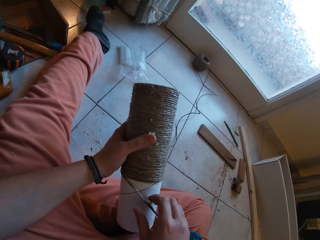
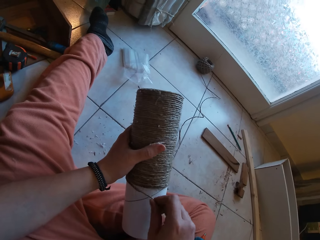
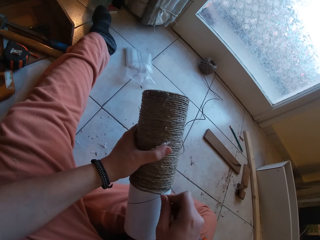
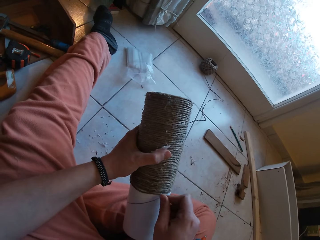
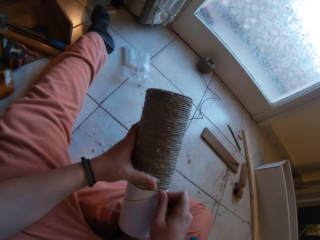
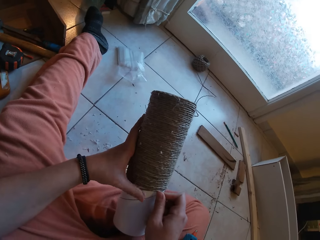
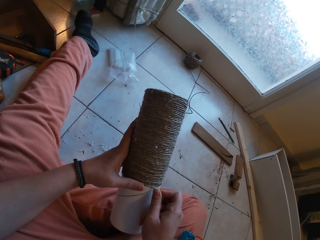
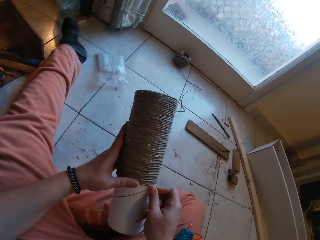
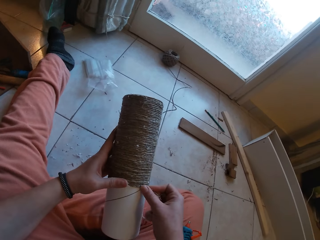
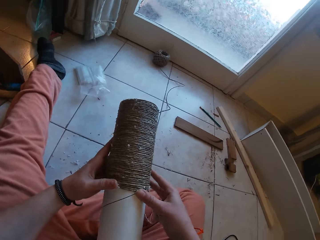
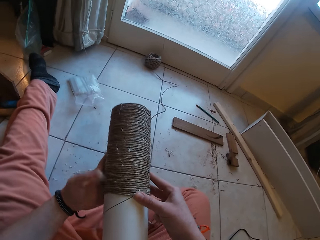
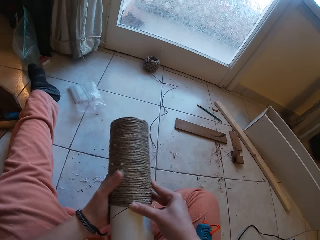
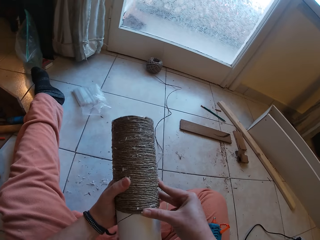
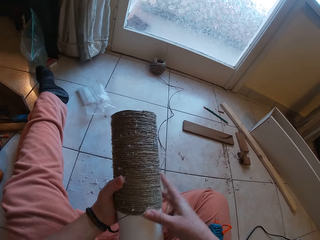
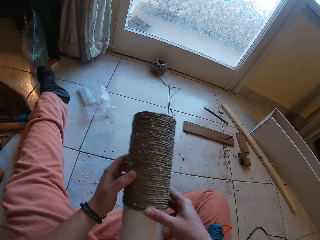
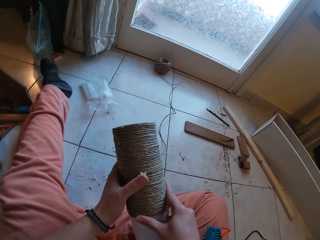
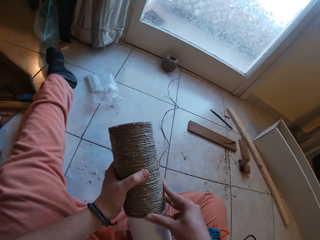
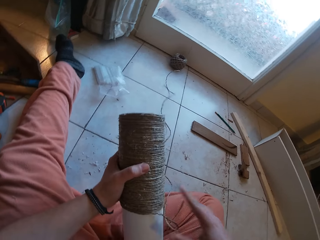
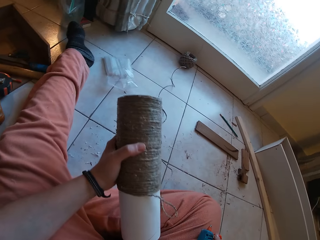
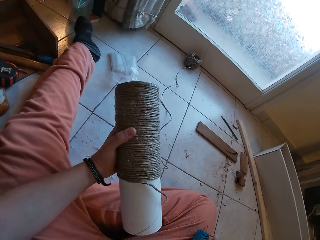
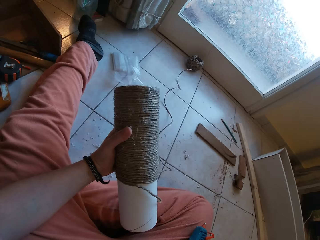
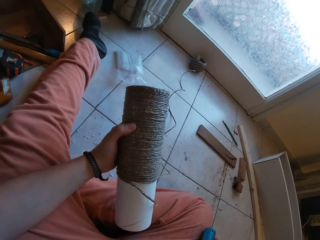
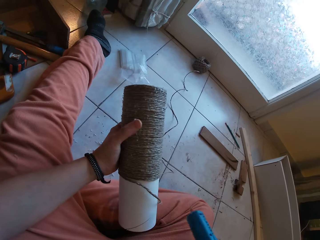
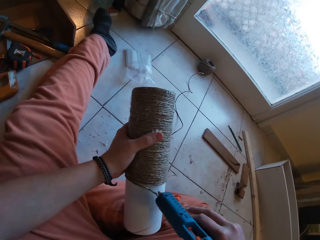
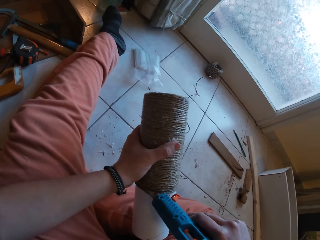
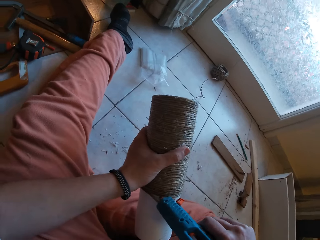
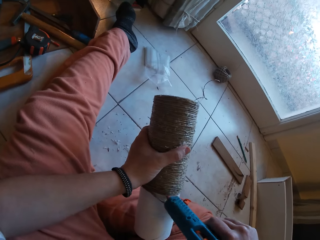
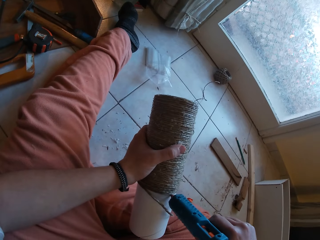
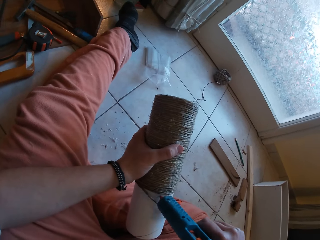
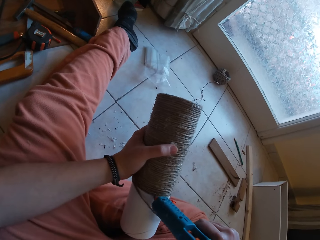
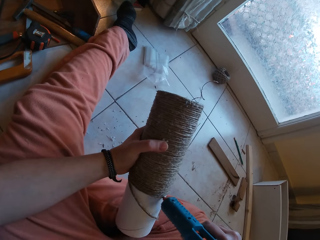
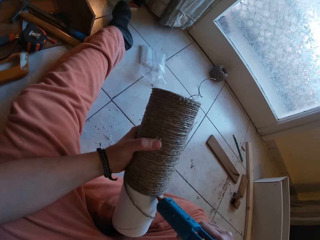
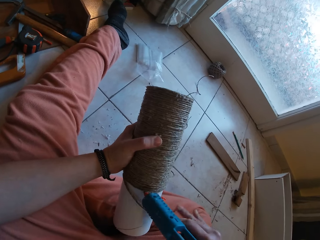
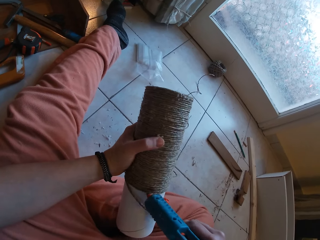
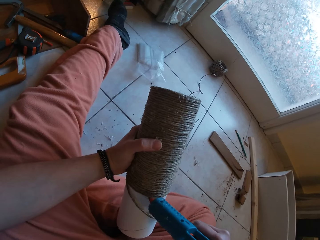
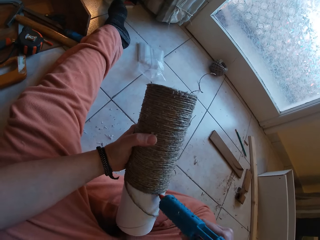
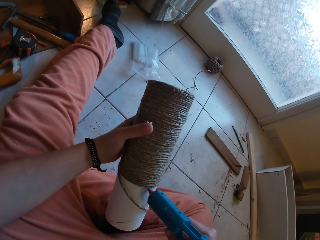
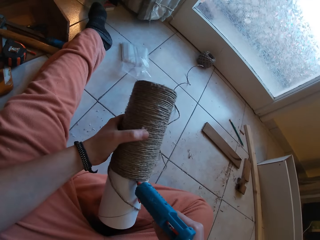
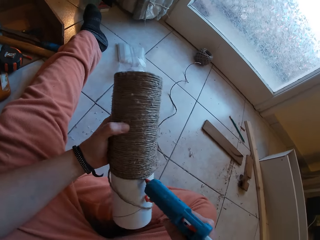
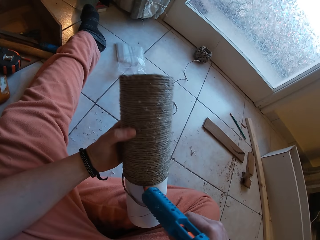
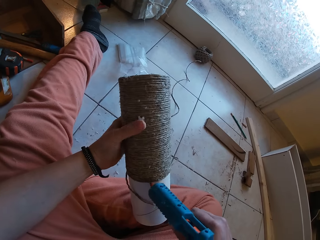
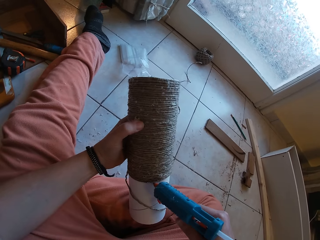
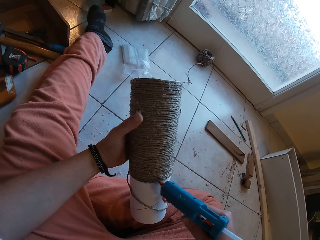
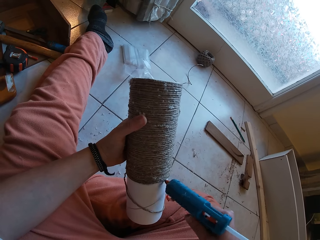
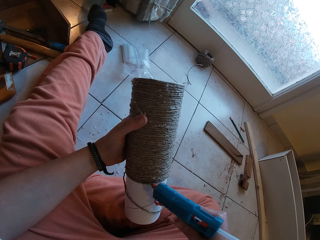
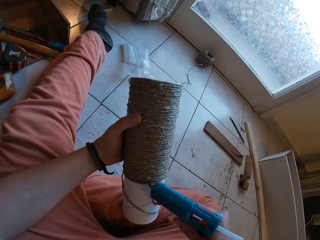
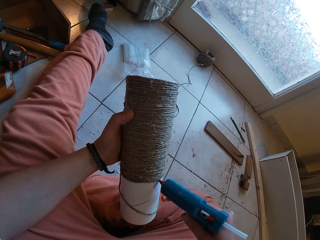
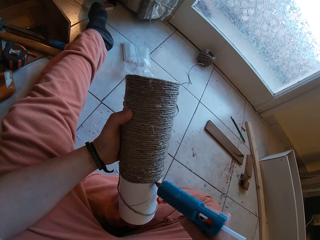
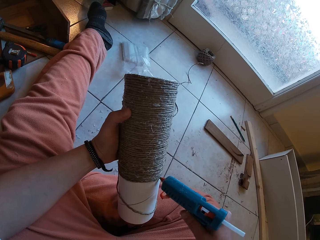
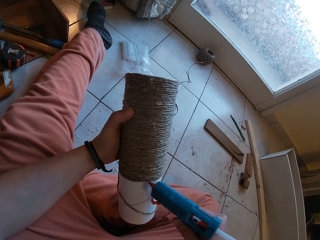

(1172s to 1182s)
The camera wearer gums the rope on the craft with both hands. She picks the glue gun from her lap with her right hand. She applies glue on the craft with the glue gun in her right hand.

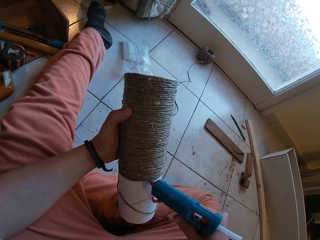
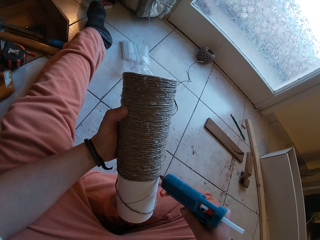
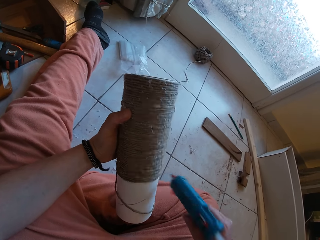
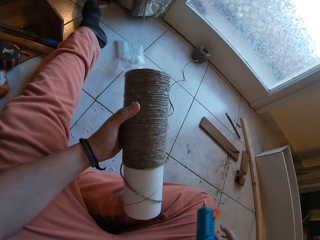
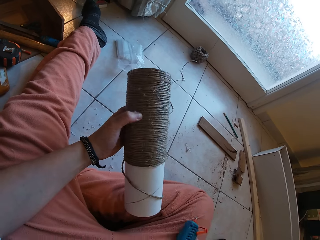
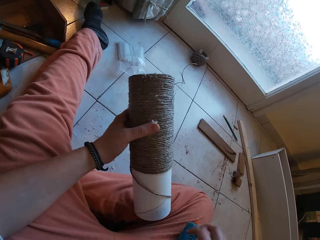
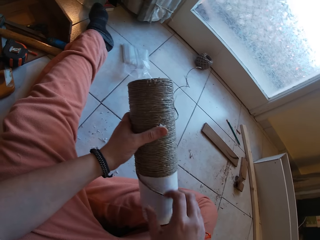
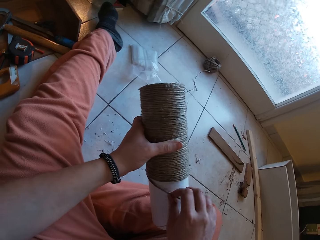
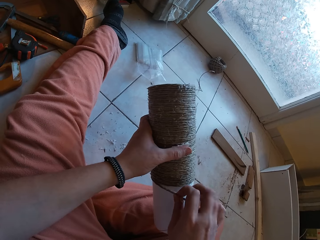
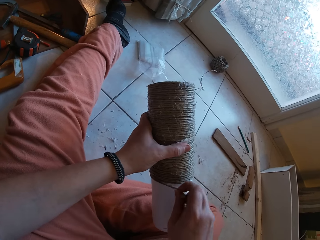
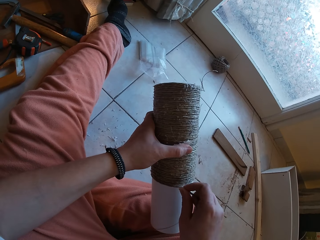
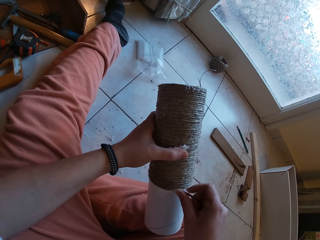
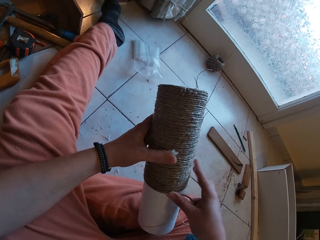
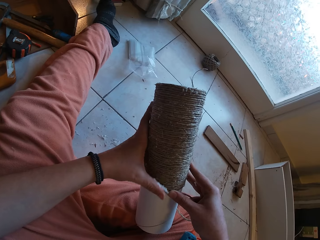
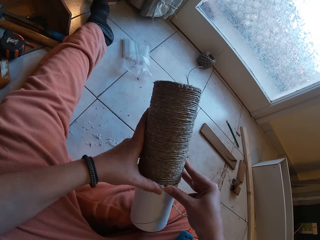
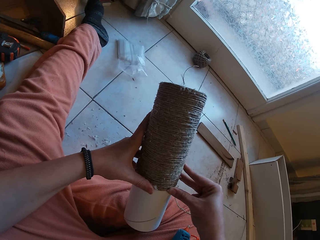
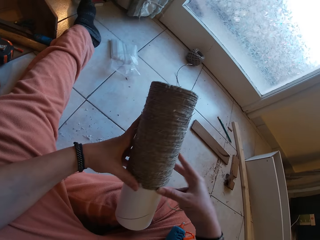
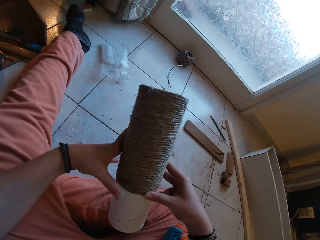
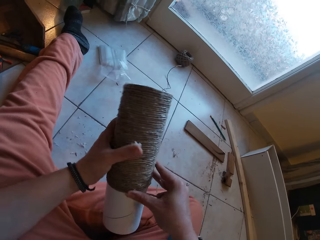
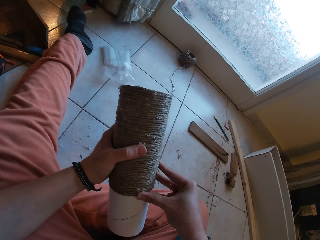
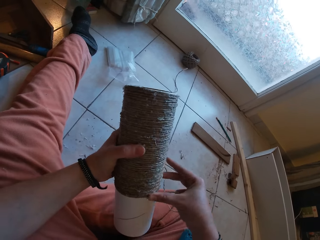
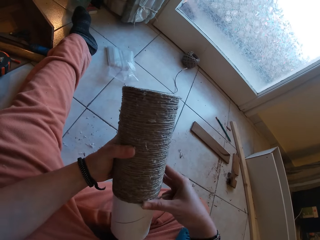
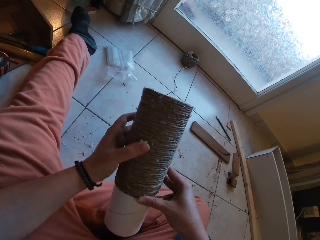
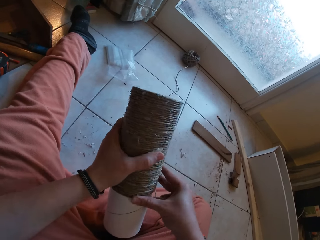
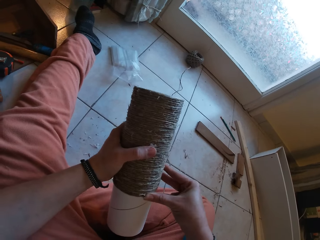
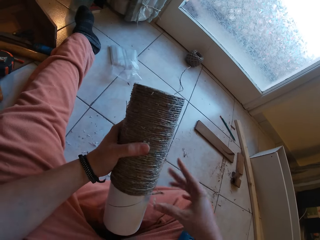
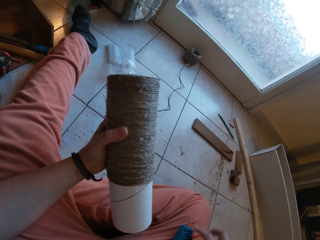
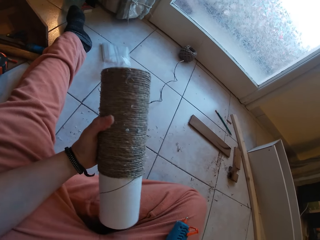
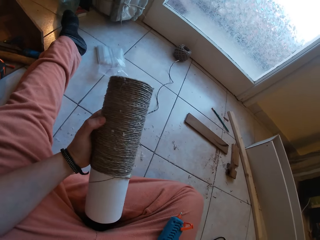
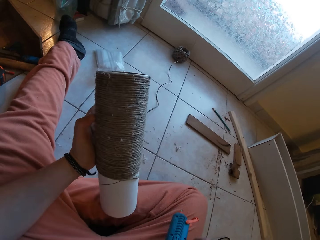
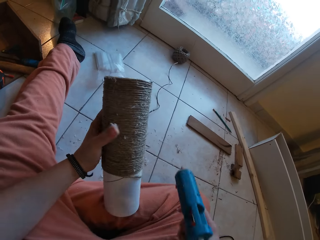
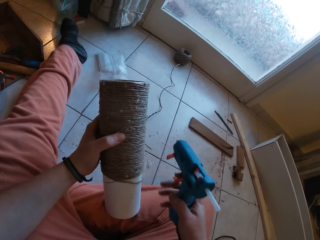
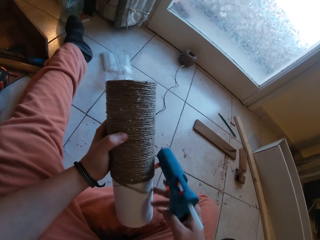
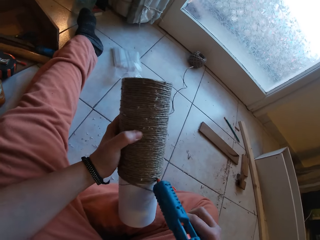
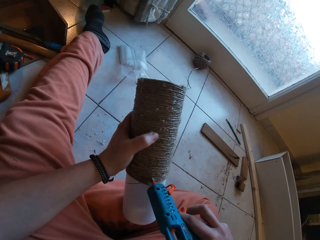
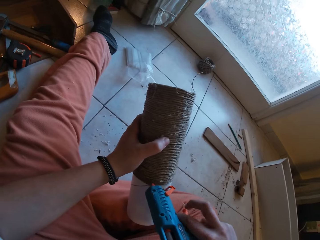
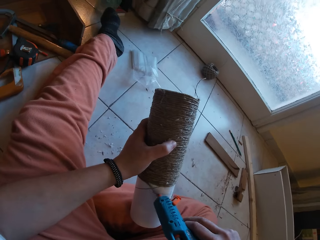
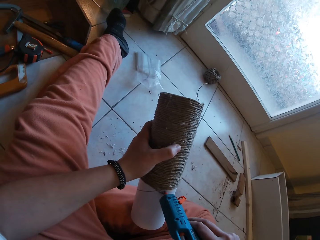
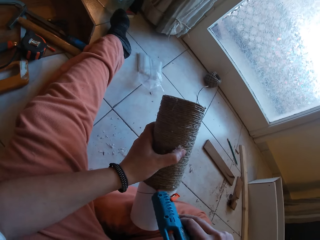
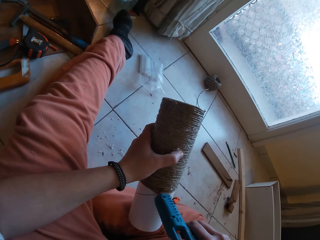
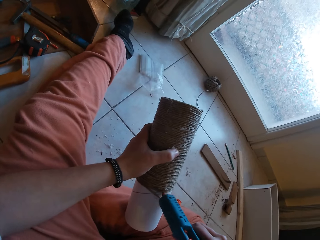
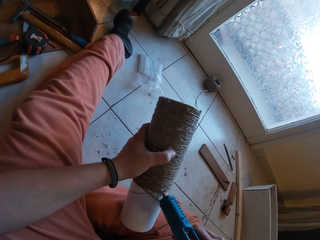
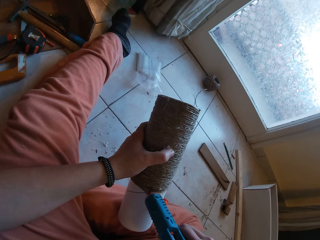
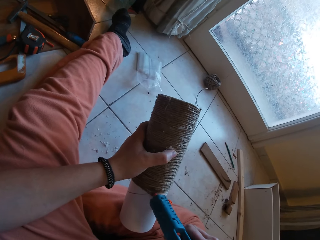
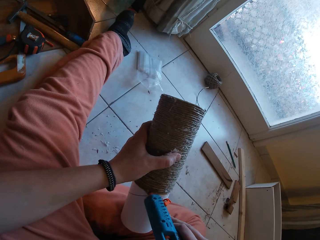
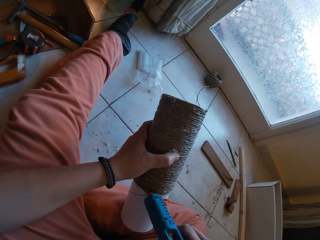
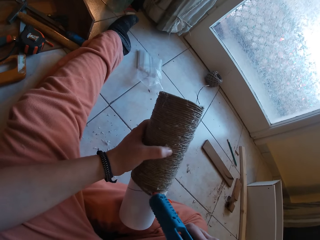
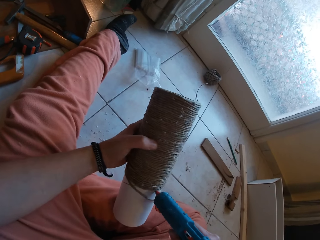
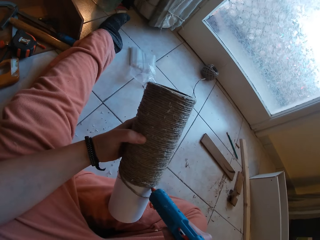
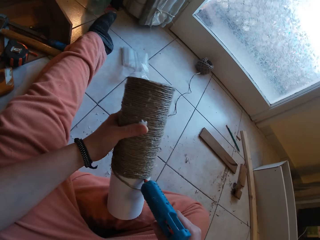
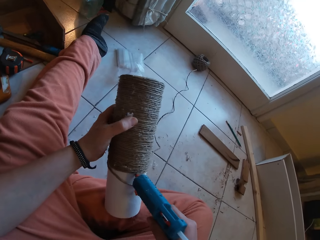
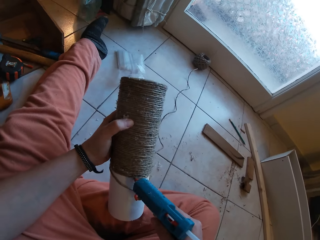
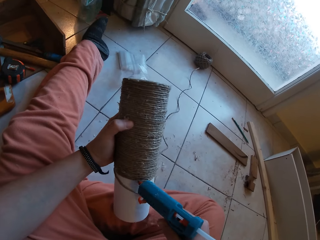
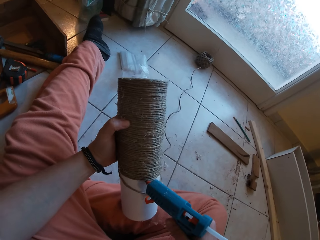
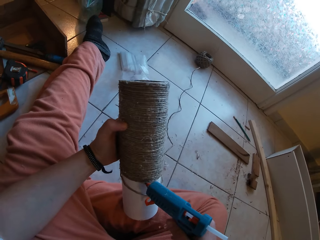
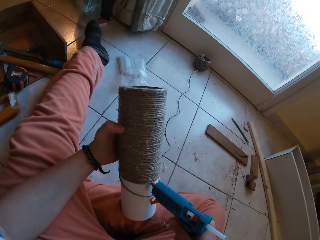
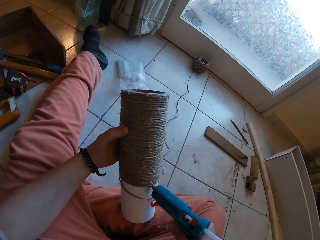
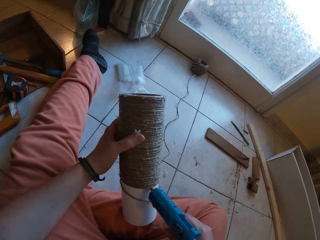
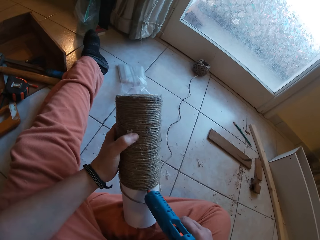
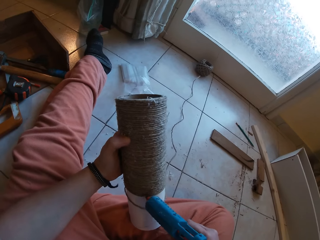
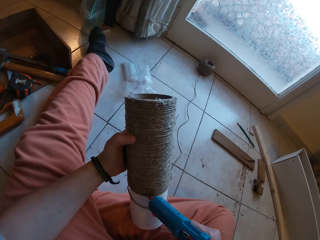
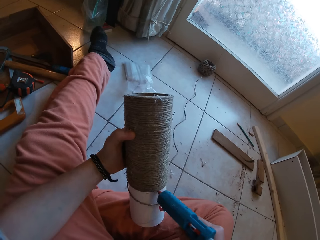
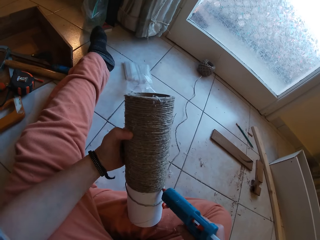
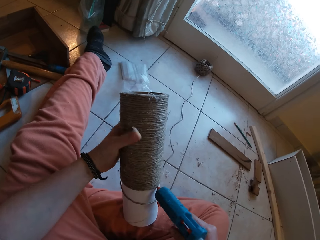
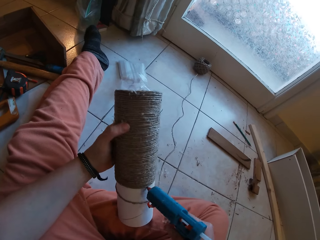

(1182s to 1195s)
The camera wearer drops the glue gun on her lap with her right hand. She gums the rope on the craft with both hands. She picks the glue gun from her lap with her right hand. She applies glue on the craft with the glue gun in her right hand.
